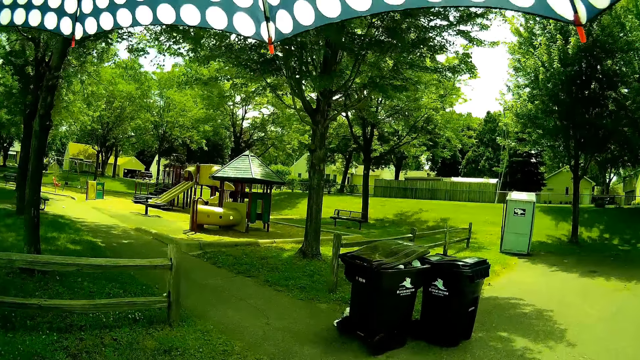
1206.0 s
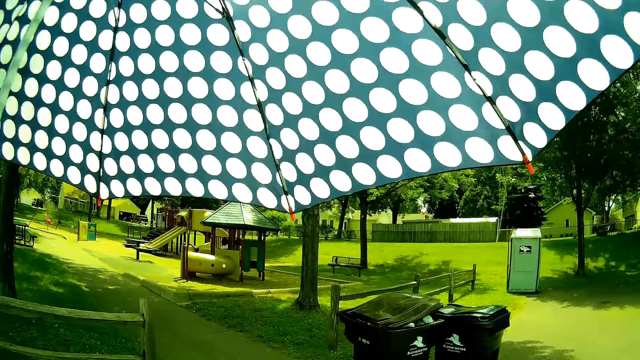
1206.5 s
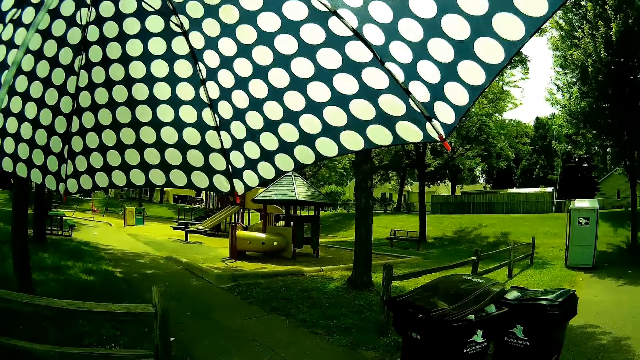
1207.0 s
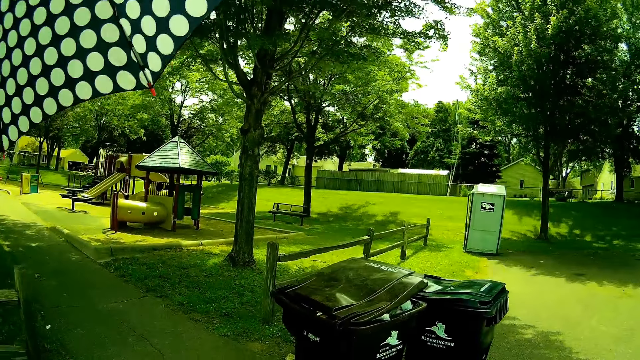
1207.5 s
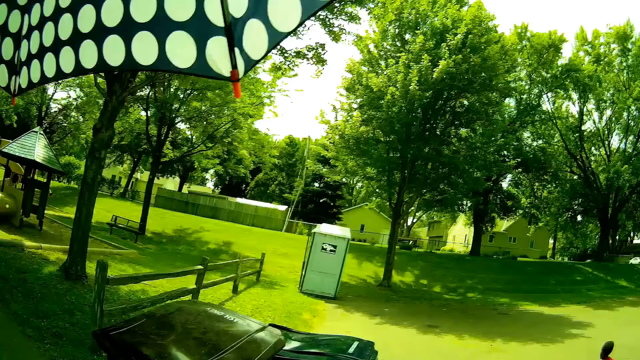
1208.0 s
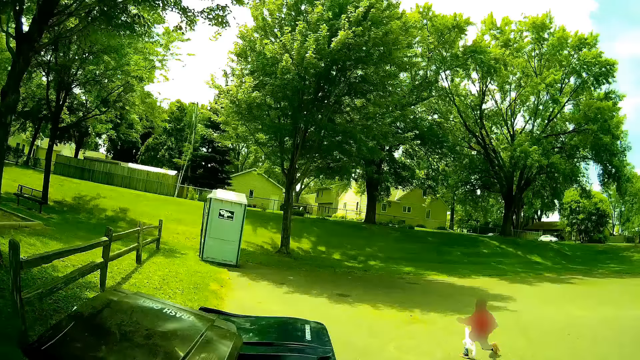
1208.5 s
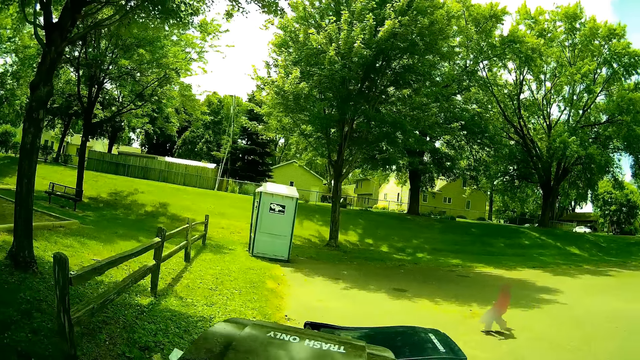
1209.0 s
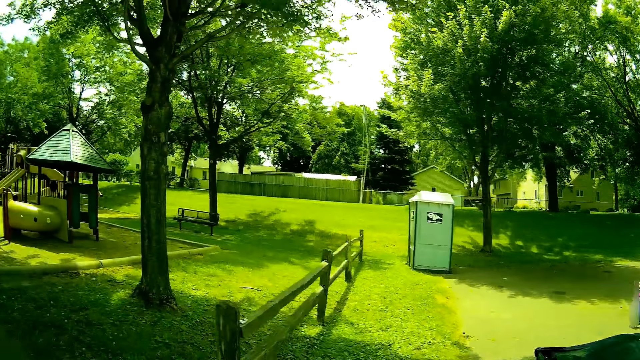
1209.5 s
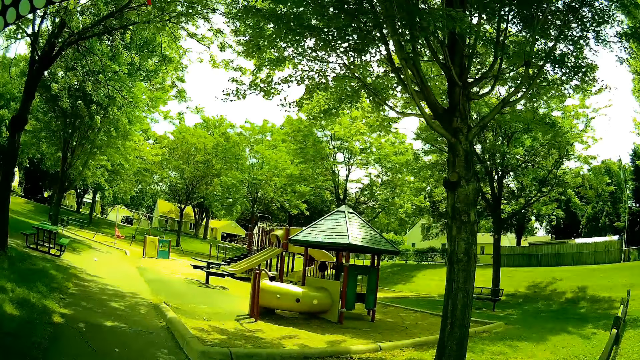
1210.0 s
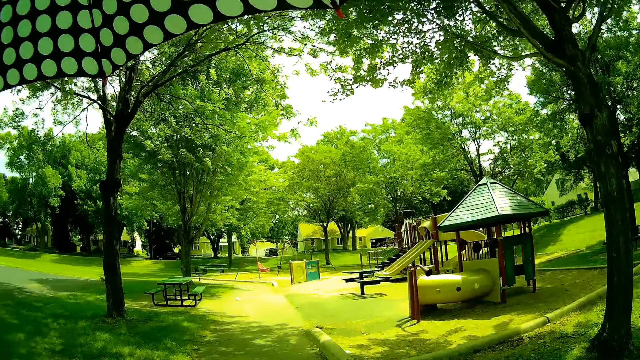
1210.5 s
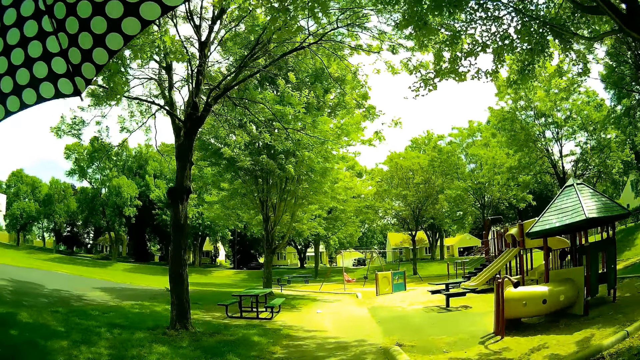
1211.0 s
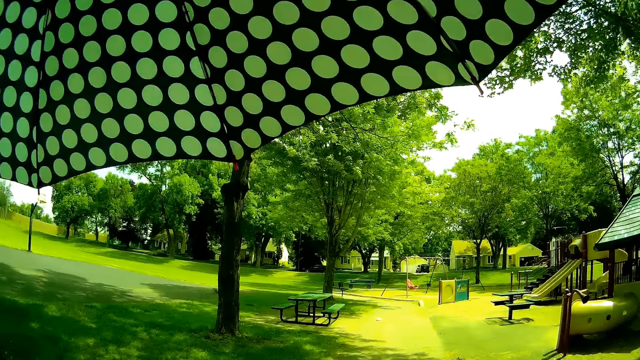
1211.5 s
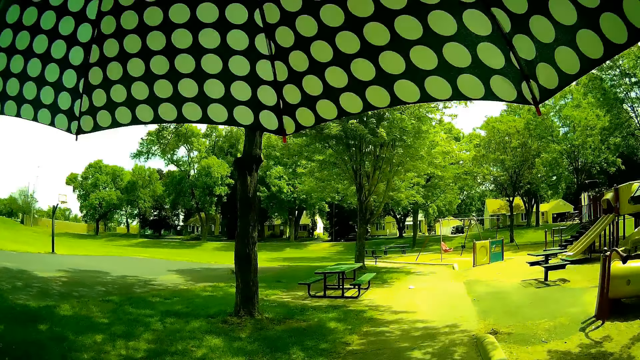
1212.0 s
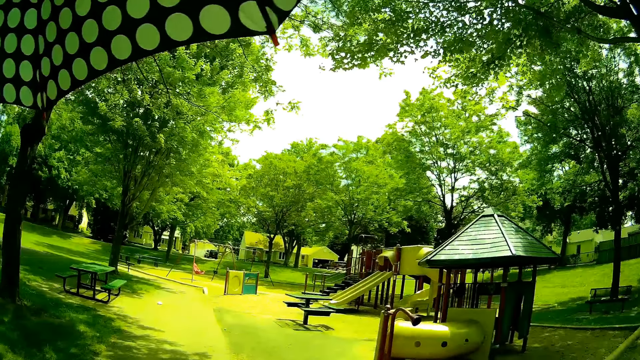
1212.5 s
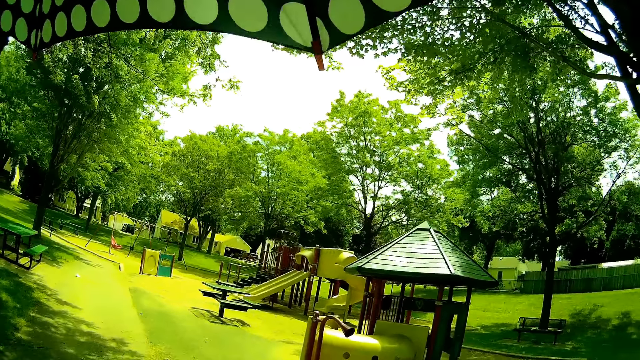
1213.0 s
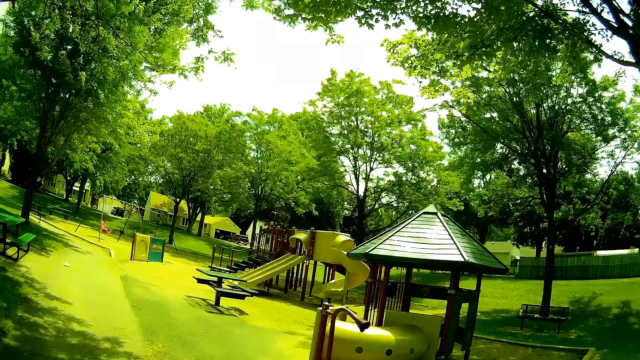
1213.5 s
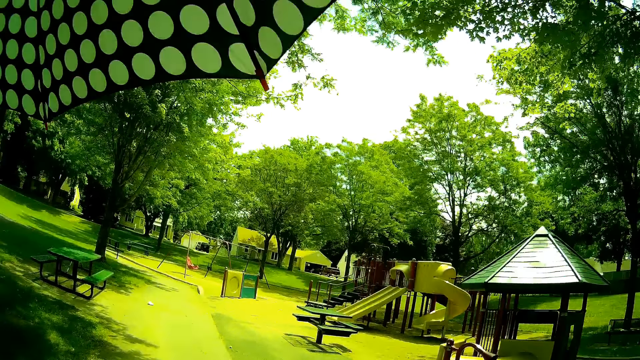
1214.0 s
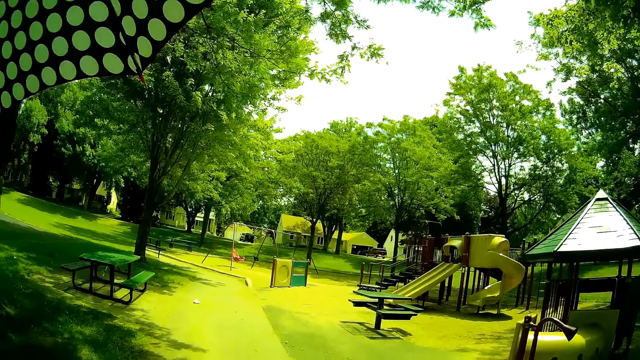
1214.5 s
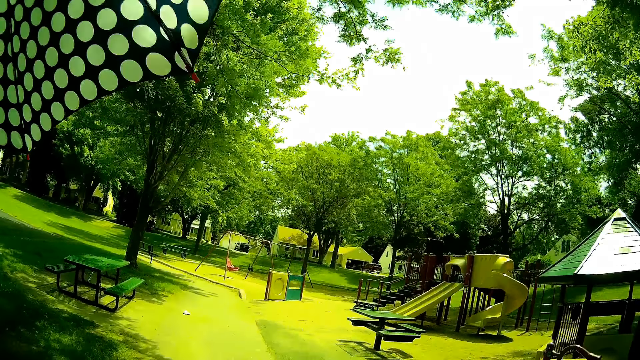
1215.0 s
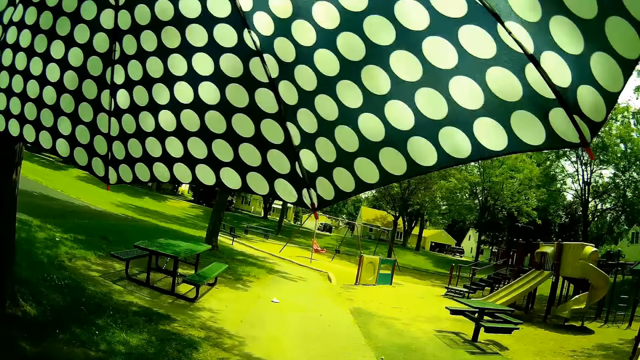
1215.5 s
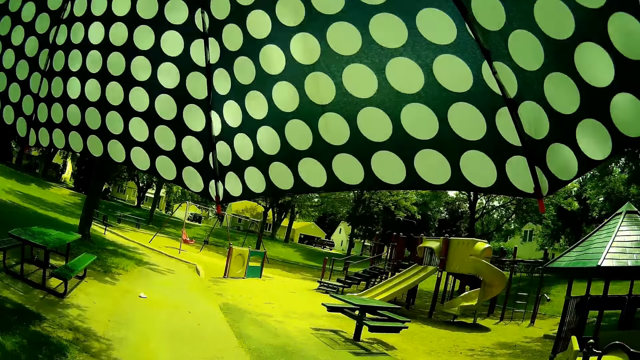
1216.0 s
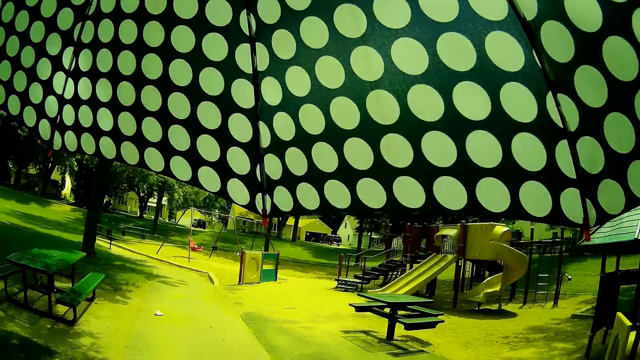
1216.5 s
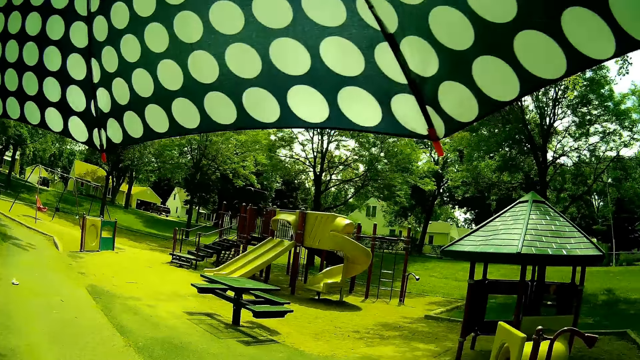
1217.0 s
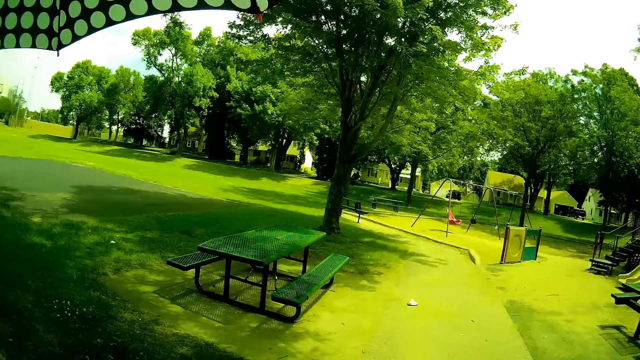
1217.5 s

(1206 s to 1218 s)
The baby talks to the camera wearer. The camera wearer talks to the baby. They walk around and talk.

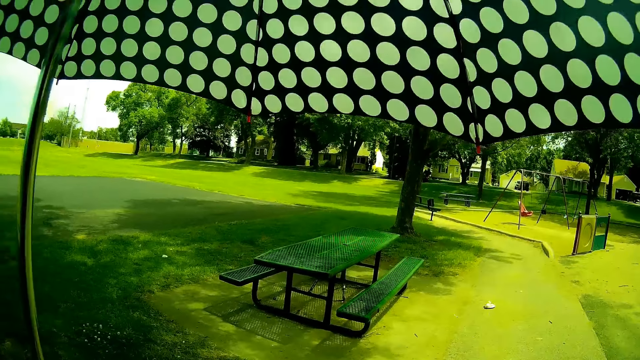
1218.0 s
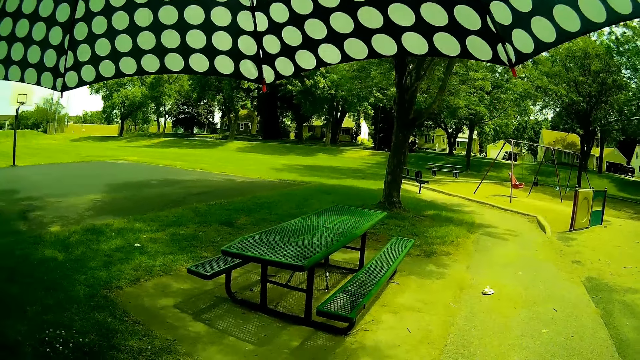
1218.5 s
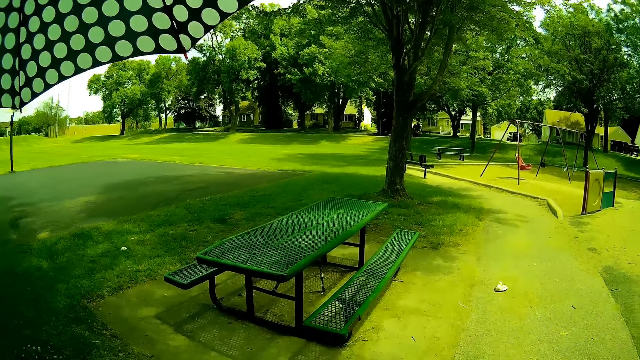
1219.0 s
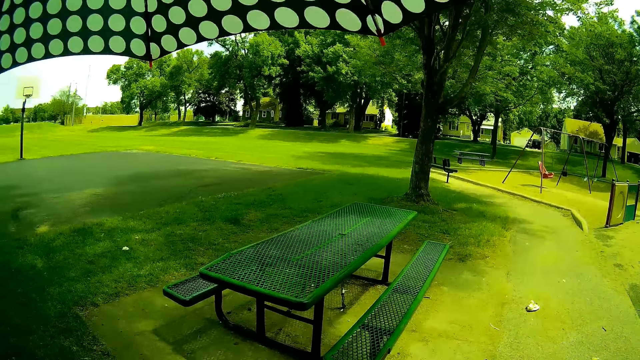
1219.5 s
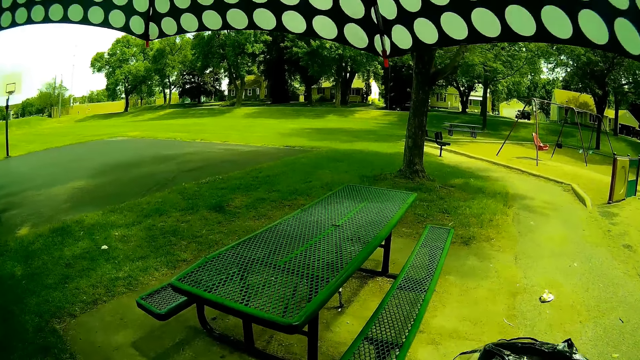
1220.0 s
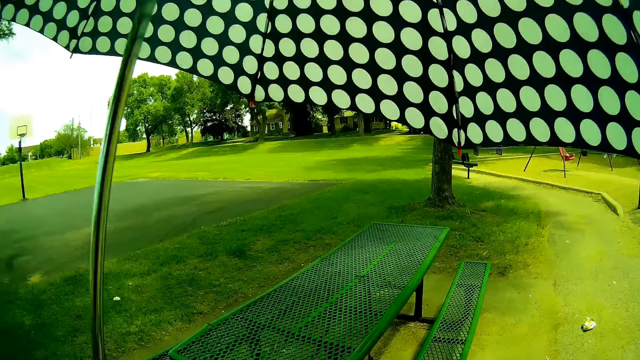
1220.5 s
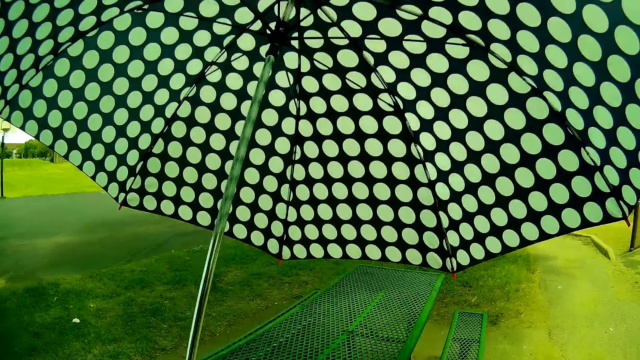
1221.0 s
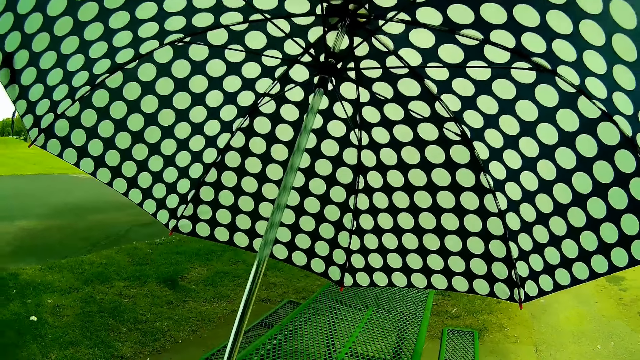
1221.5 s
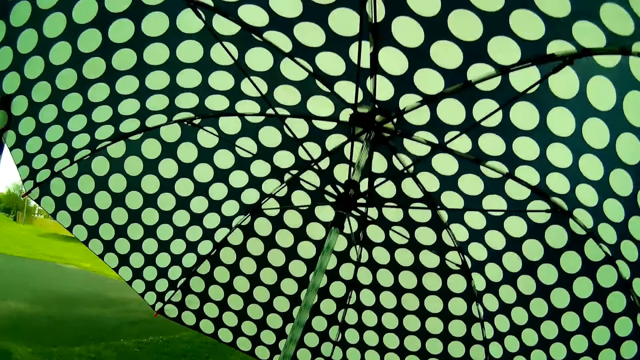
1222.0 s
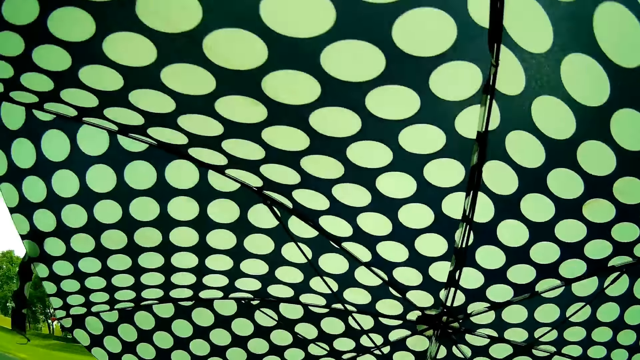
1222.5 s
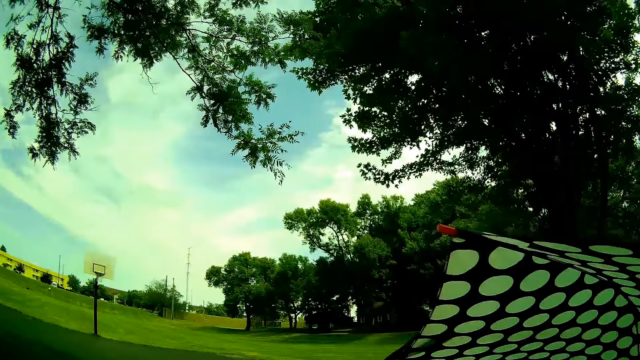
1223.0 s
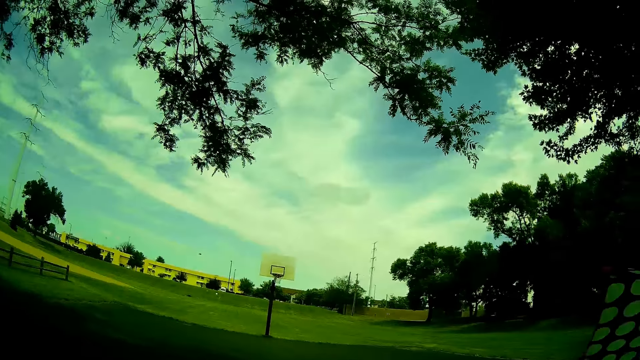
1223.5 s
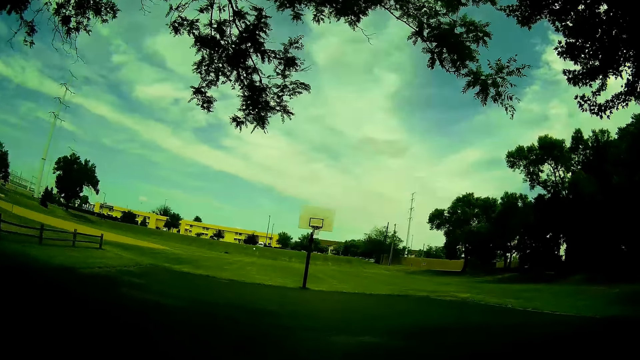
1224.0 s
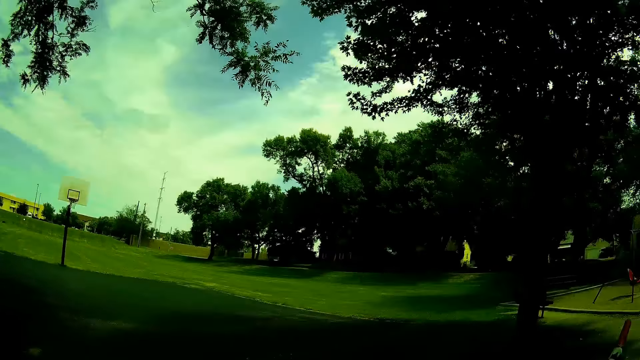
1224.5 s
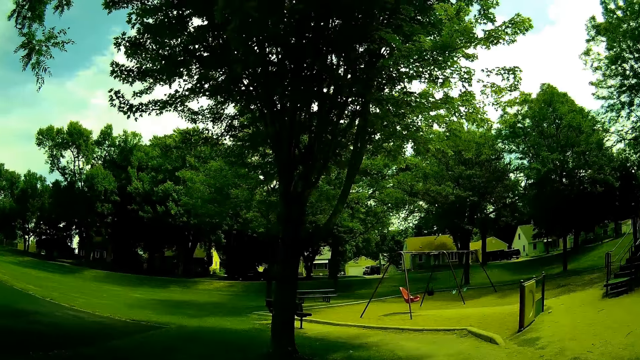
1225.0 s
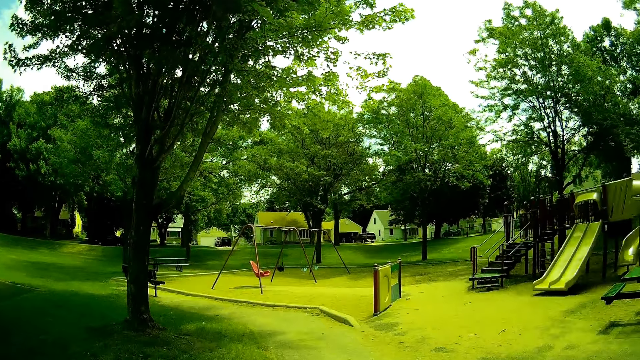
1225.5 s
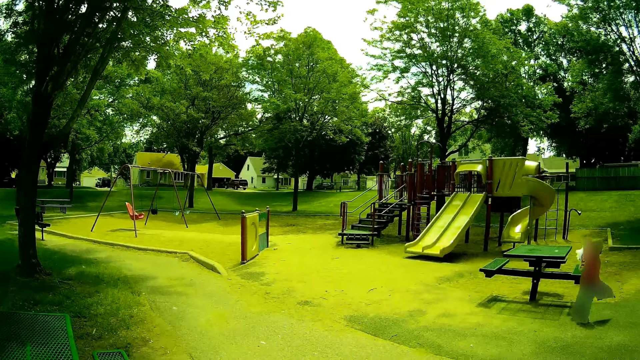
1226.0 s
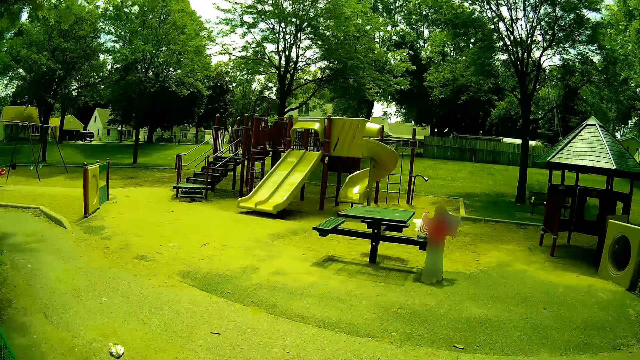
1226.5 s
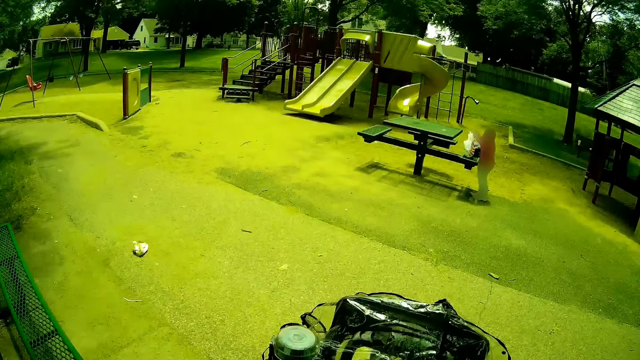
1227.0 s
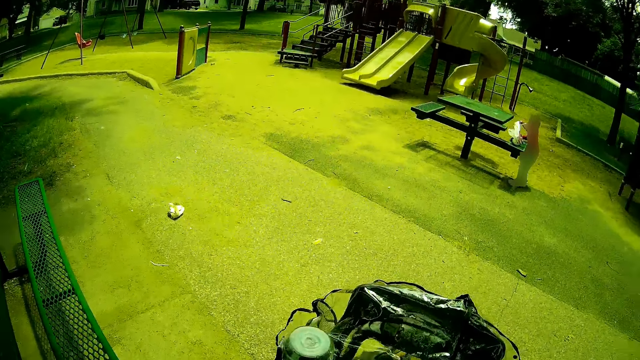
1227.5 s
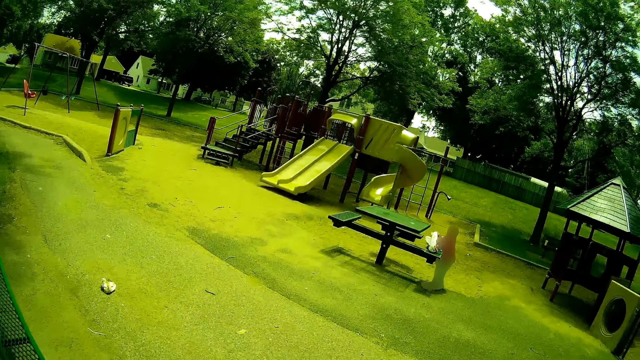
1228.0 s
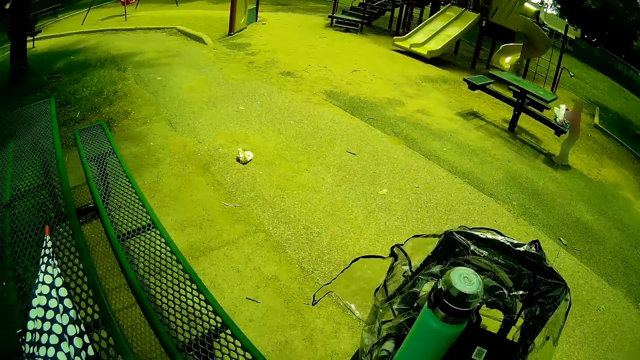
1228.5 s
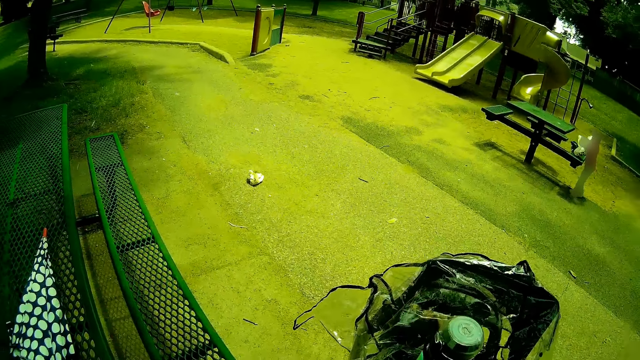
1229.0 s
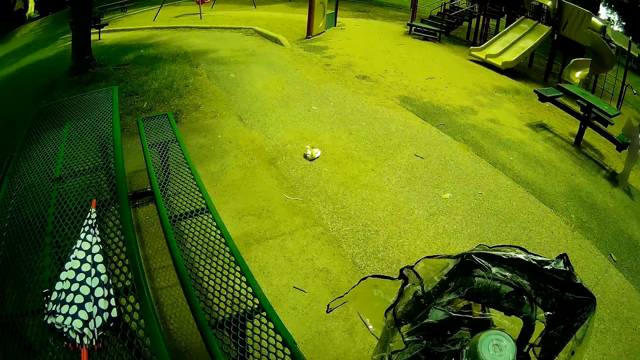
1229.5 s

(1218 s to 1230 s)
The camera wearer looks around. They talk to the baby.
